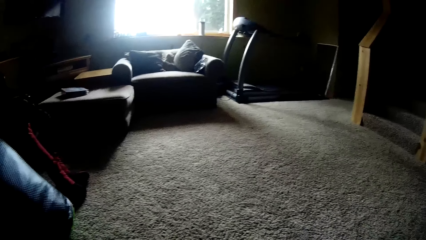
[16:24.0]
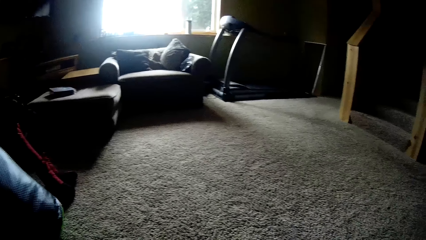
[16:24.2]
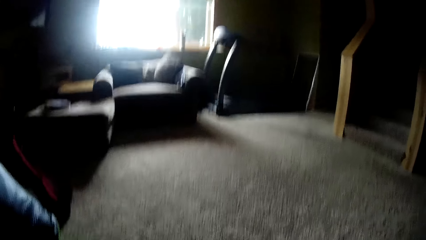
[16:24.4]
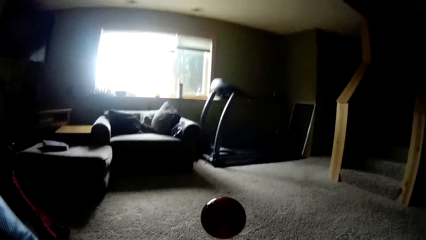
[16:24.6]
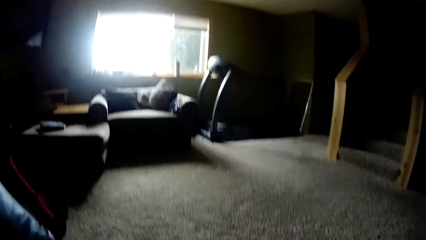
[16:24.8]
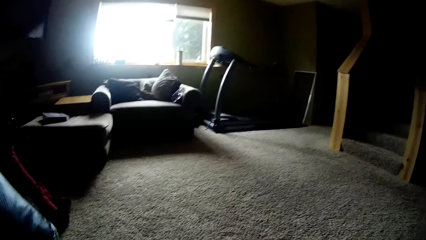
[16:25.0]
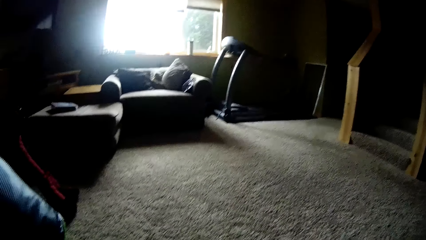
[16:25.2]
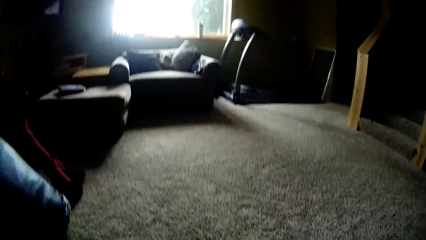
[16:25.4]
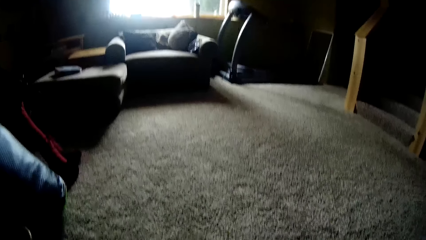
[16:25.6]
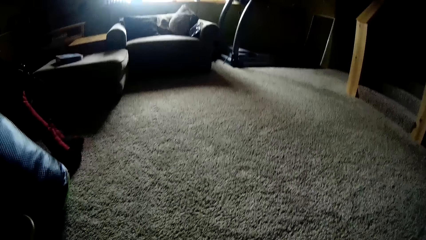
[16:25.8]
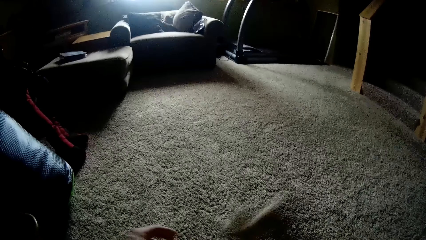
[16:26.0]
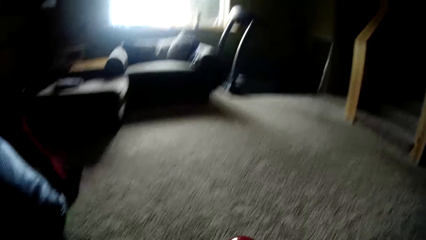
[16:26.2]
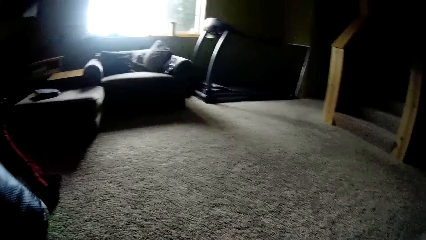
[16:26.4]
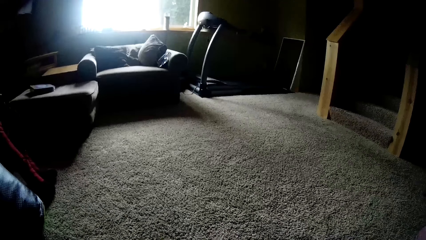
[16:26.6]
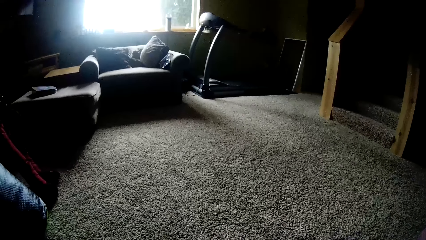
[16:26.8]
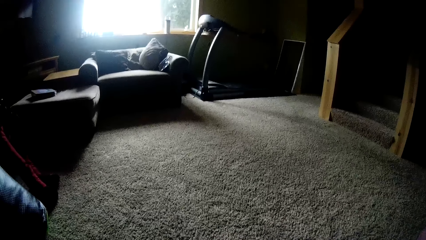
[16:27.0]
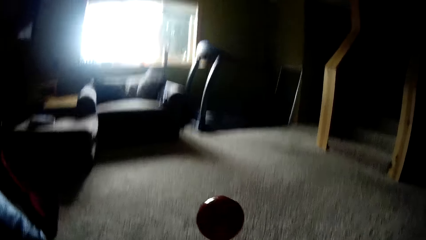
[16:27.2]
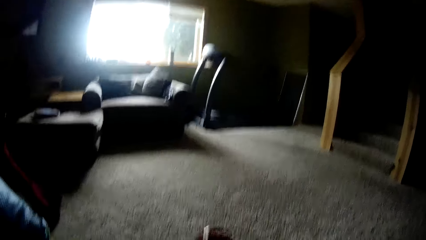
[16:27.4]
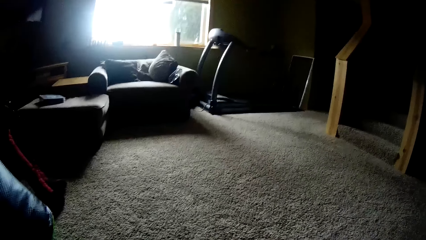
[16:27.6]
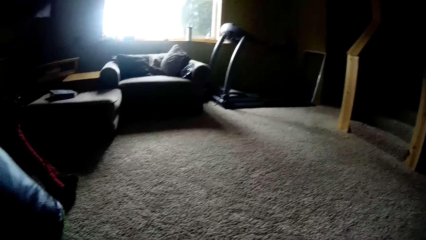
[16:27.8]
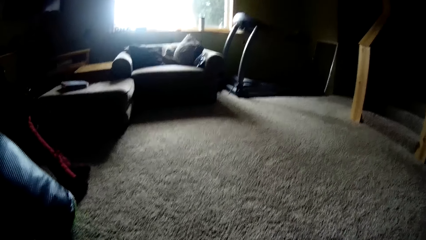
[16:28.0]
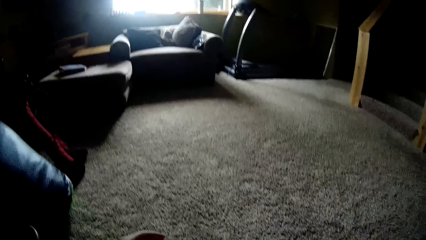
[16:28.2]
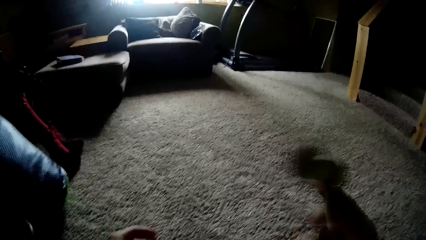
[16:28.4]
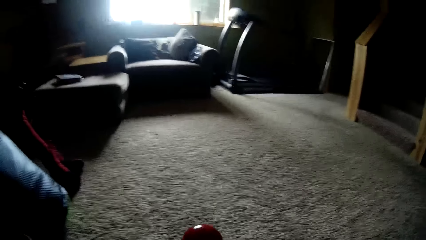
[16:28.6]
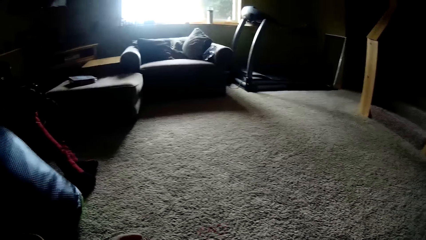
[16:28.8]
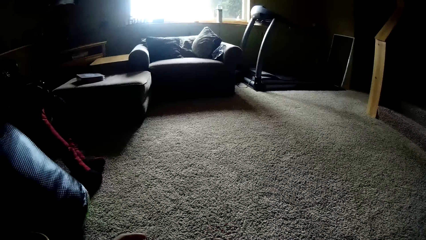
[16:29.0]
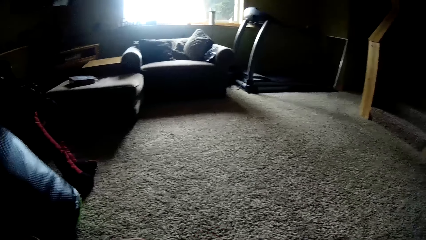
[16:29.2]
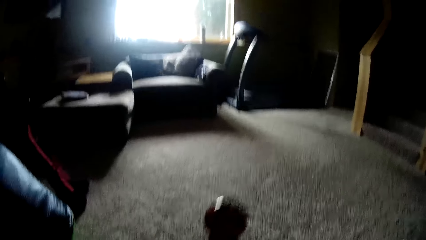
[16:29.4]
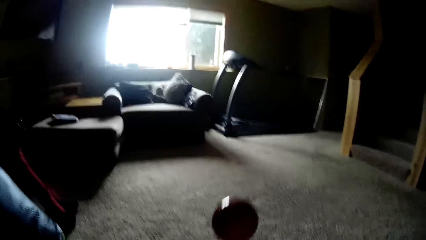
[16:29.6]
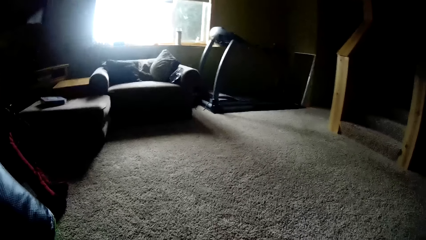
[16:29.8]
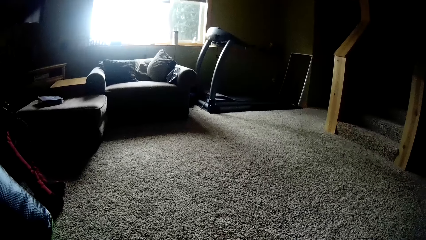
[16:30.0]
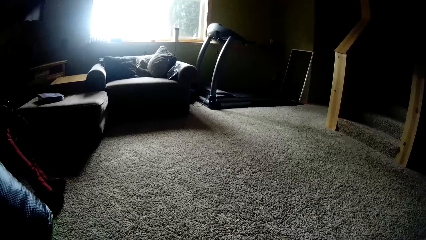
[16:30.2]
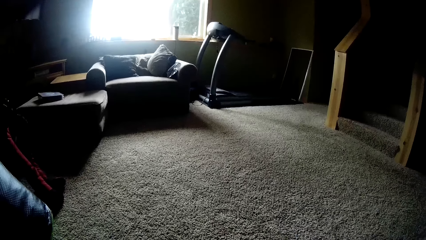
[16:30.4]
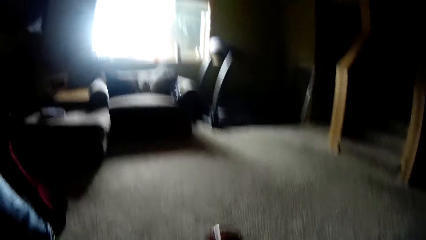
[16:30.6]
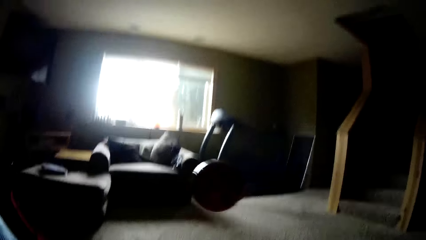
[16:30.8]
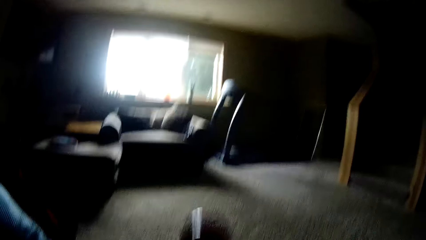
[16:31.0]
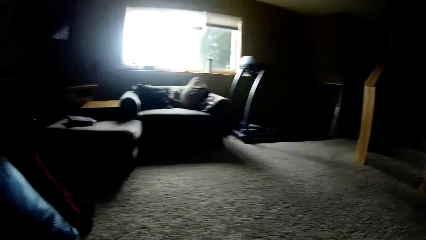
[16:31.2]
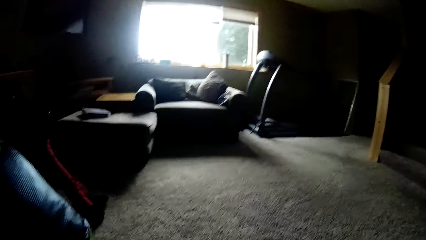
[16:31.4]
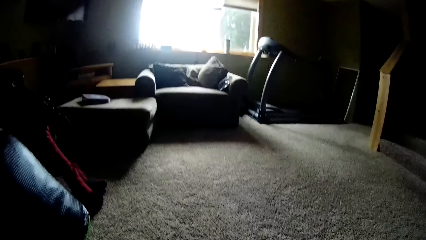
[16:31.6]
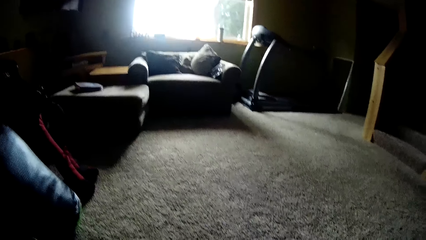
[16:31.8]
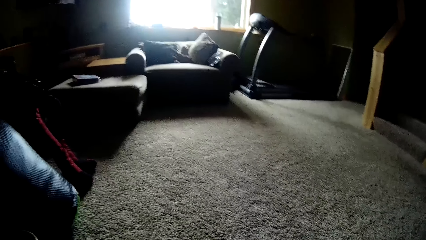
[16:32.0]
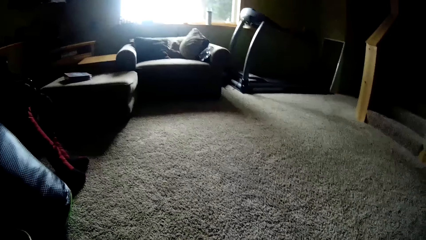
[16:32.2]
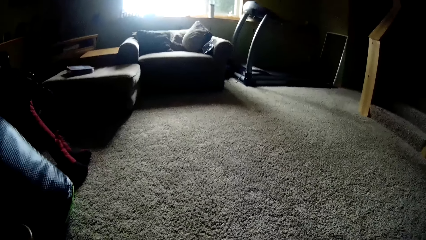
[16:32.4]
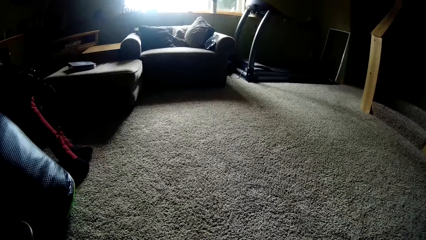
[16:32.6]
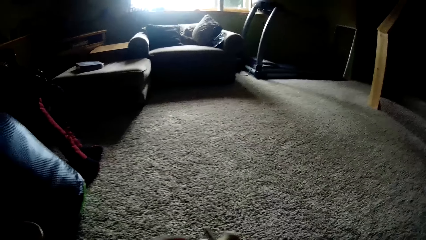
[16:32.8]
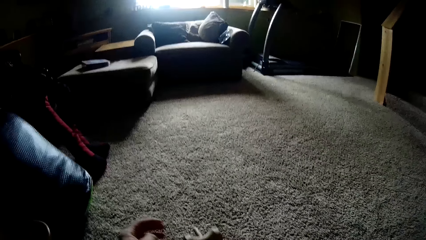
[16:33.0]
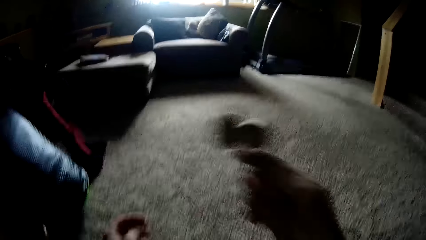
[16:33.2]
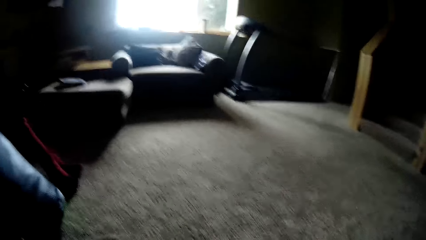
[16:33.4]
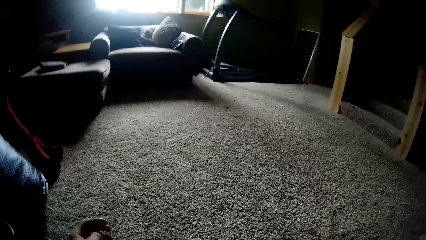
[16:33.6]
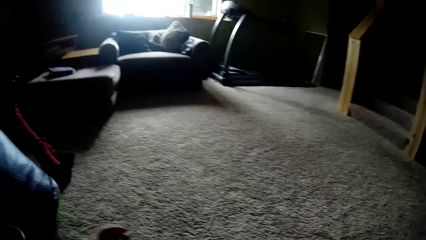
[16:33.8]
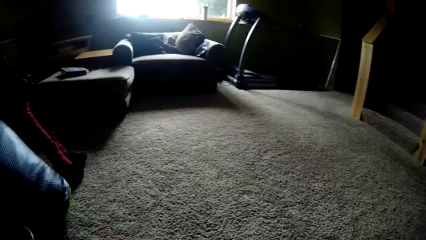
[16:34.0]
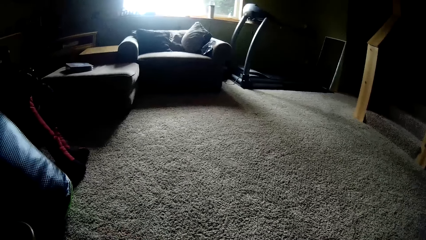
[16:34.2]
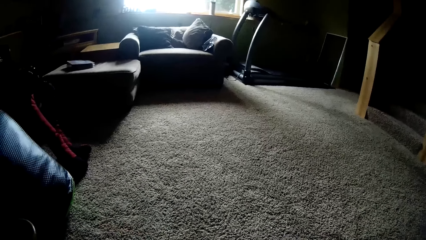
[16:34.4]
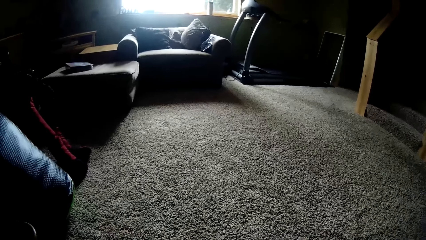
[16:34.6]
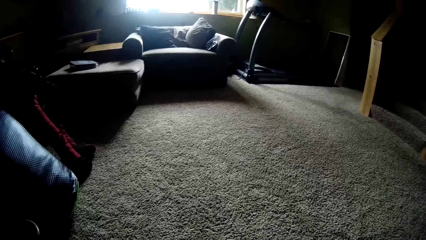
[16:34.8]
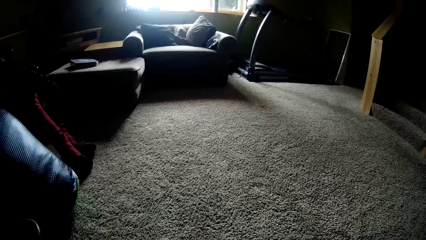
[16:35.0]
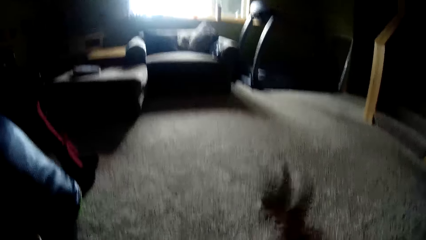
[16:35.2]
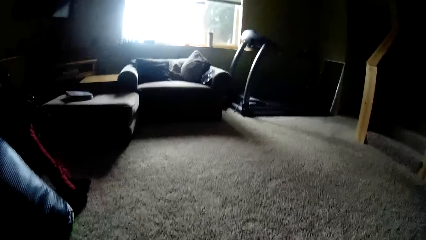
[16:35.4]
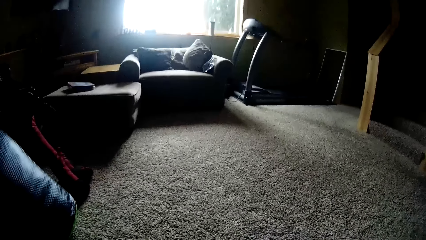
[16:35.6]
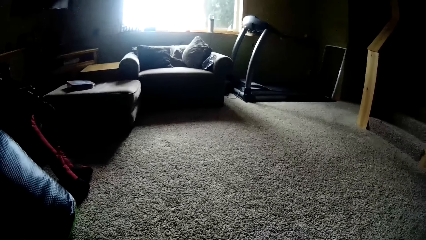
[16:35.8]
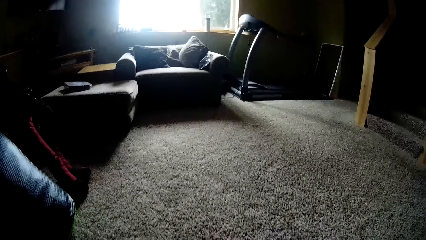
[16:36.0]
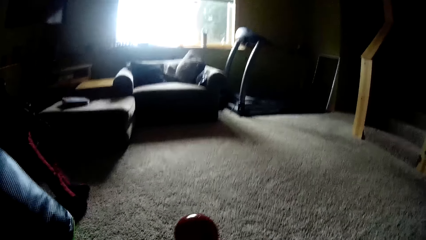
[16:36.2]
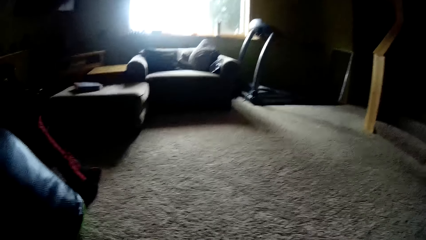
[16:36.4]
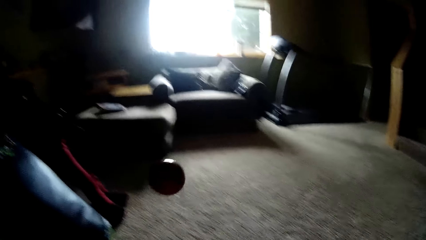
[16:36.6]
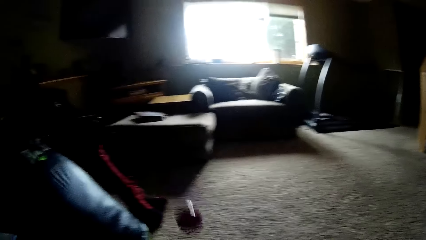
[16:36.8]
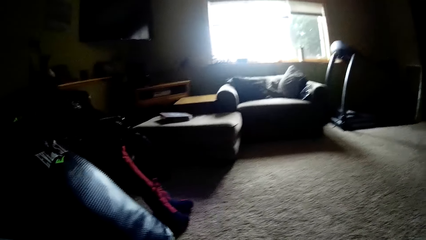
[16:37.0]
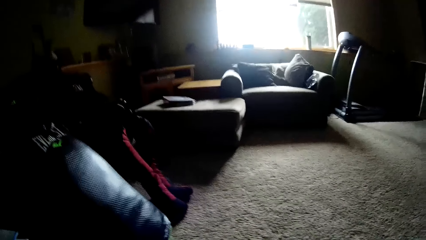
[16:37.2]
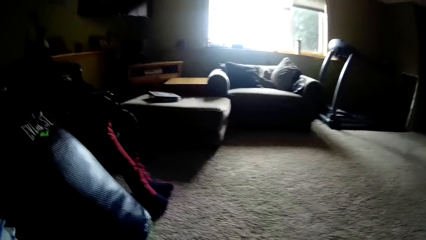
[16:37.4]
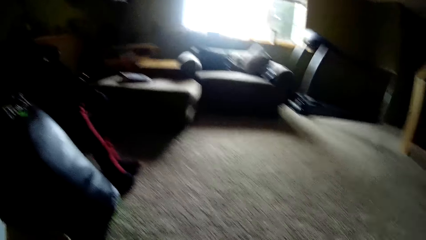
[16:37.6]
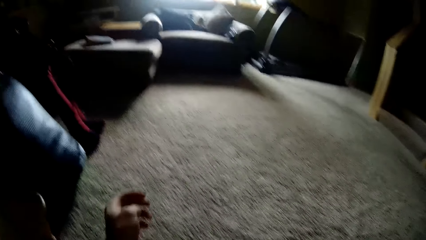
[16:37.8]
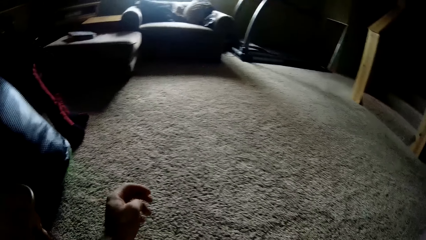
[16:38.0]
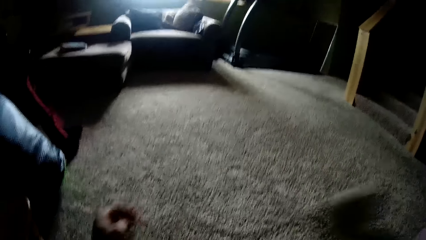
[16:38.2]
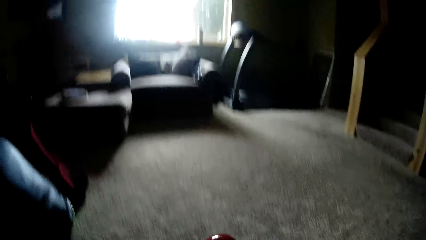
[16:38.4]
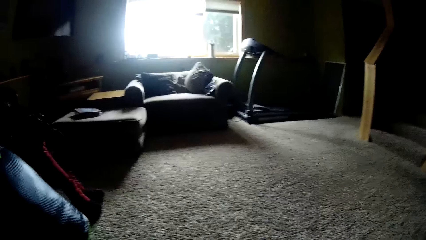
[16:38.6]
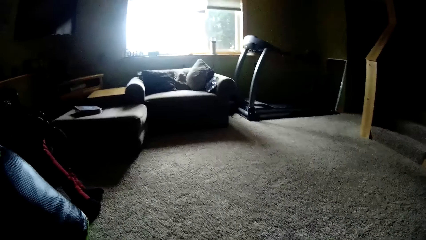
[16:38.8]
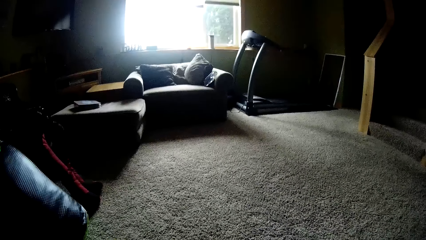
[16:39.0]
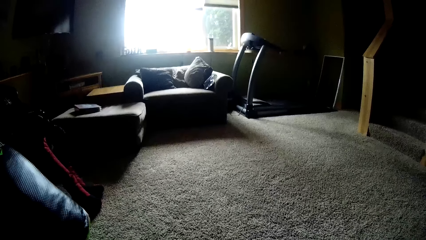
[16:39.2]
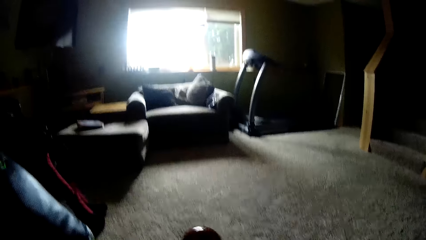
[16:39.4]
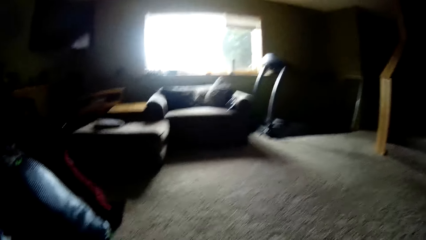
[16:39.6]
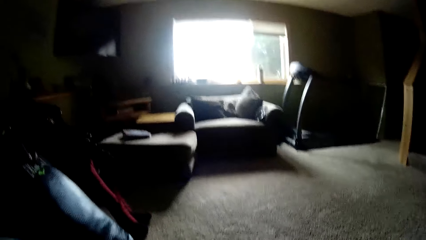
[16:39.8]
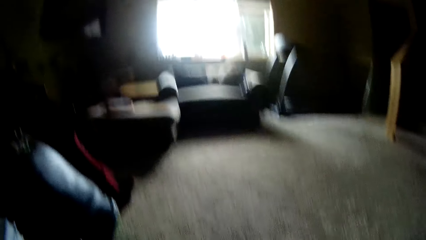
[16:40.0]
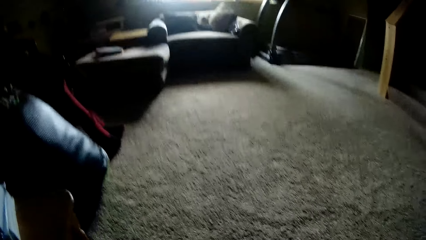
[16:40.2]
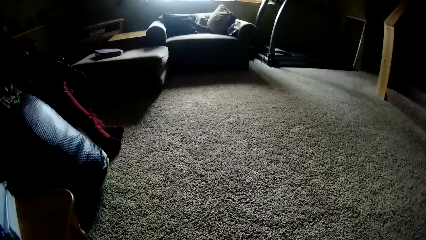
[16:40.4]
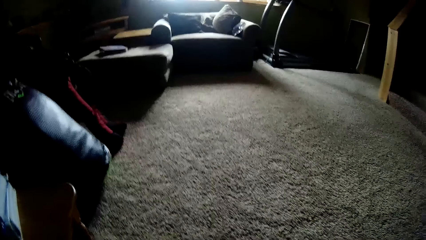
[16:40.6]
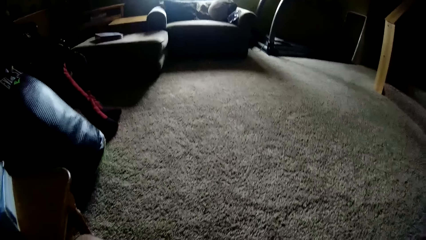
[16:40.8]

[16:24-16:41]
The camera wearer tosses a ball with a wooden tool with the right hand repeatedly.
